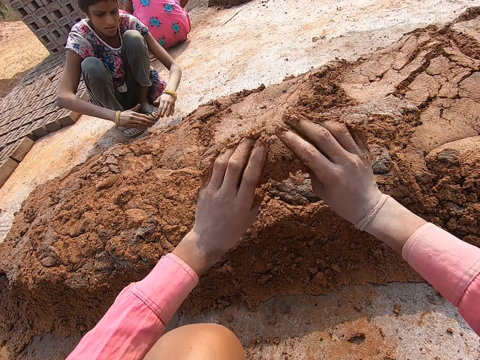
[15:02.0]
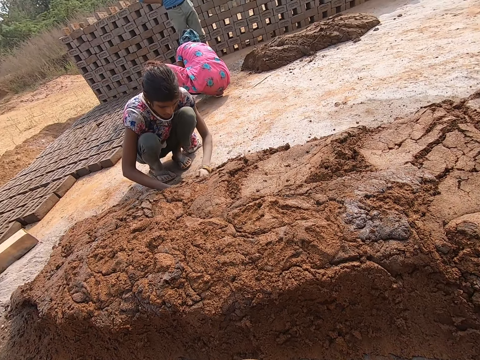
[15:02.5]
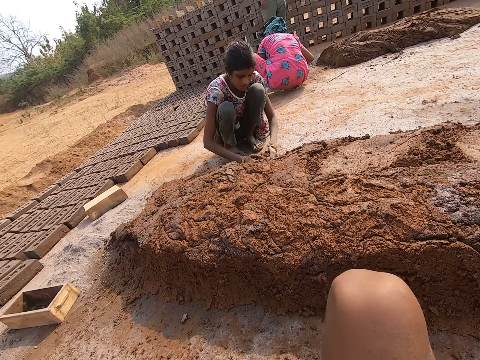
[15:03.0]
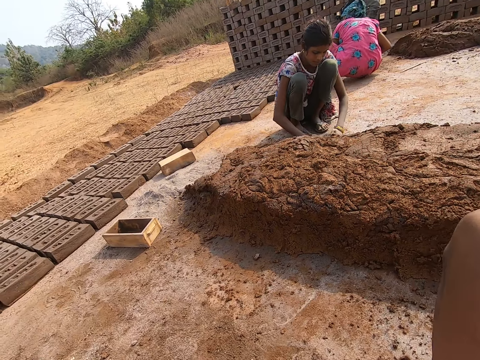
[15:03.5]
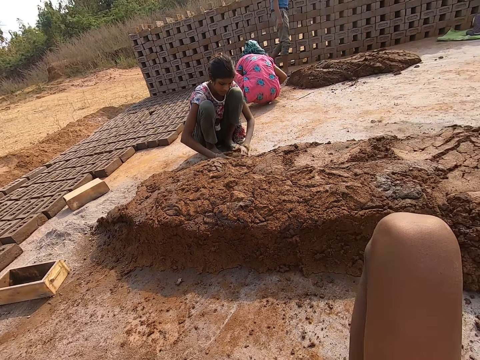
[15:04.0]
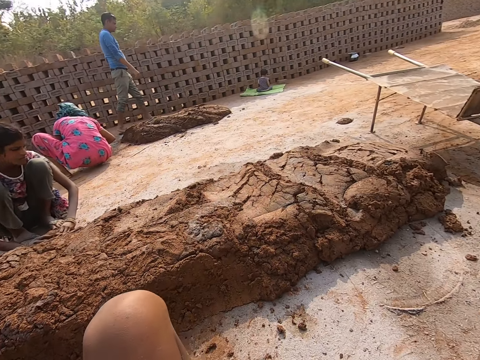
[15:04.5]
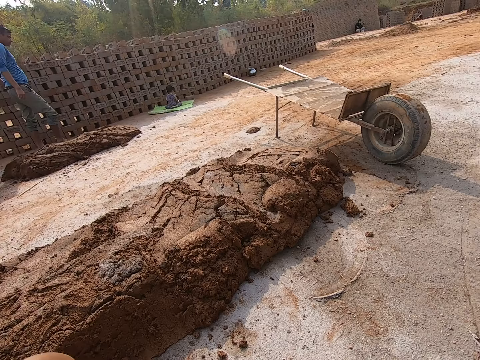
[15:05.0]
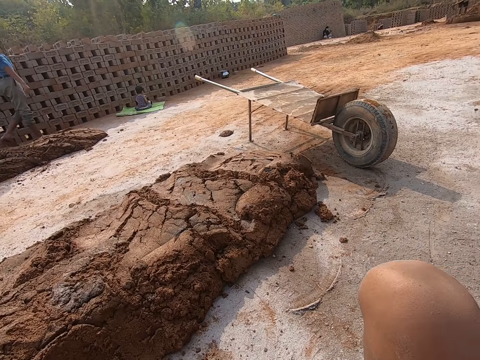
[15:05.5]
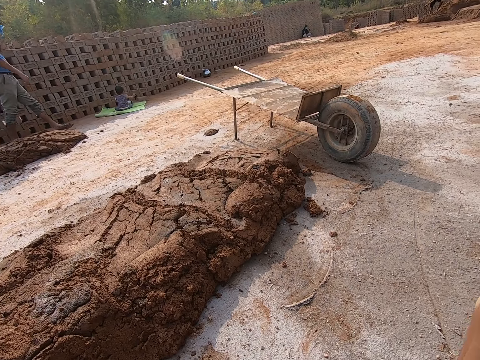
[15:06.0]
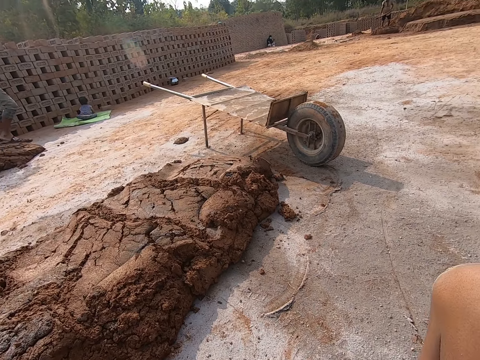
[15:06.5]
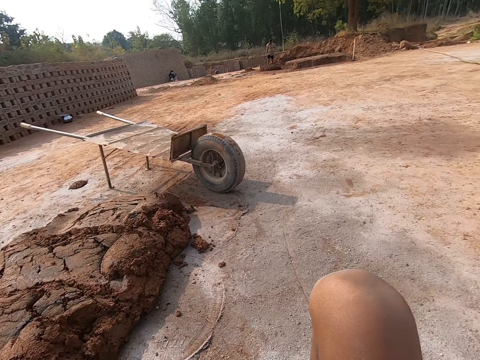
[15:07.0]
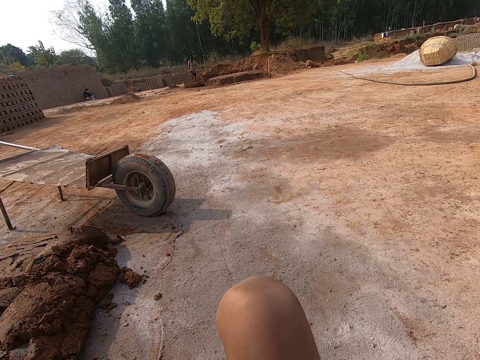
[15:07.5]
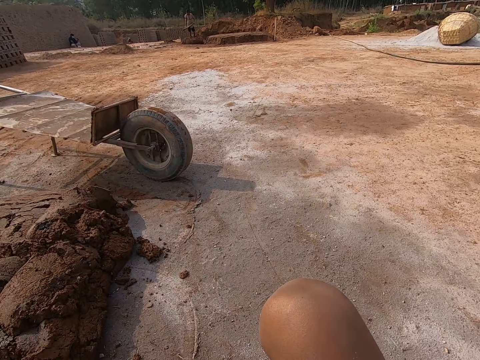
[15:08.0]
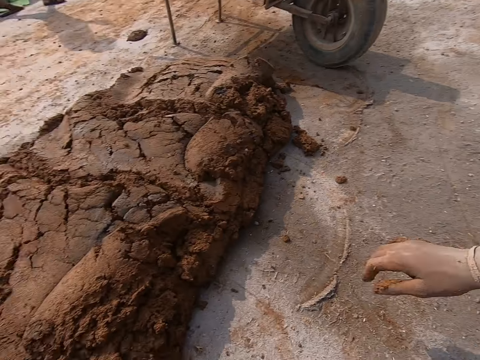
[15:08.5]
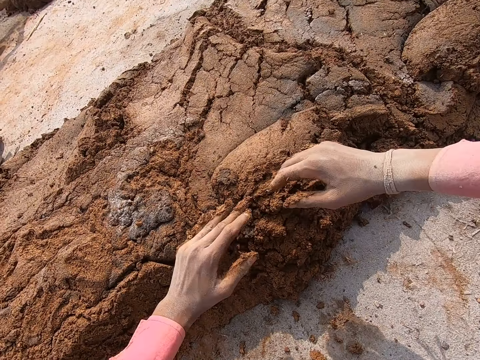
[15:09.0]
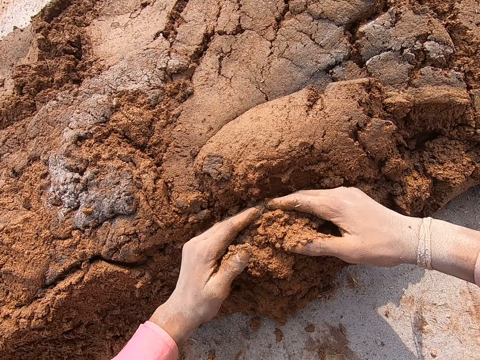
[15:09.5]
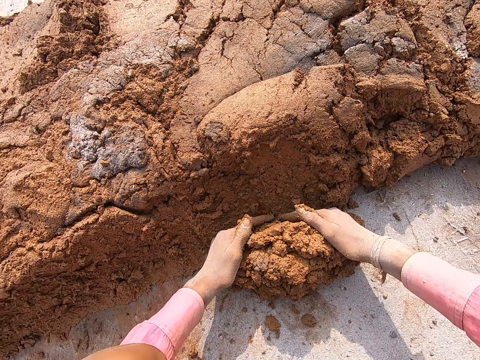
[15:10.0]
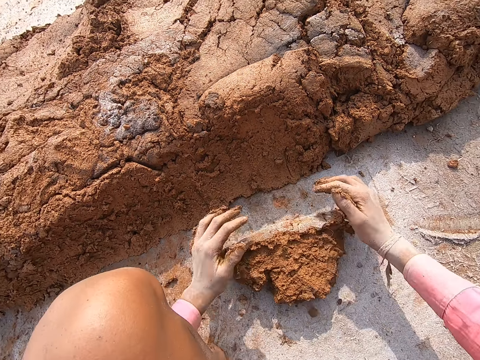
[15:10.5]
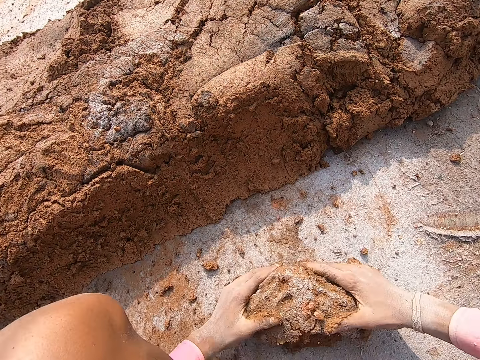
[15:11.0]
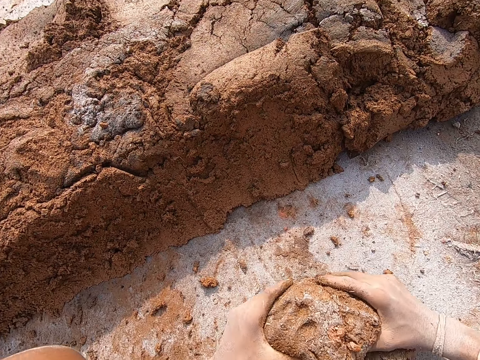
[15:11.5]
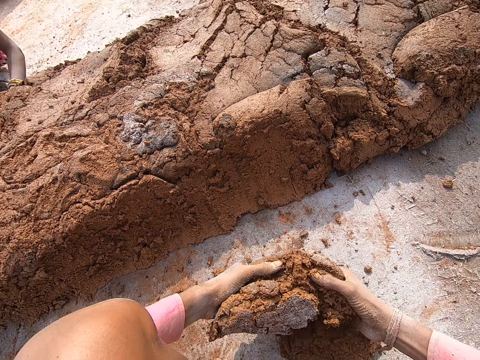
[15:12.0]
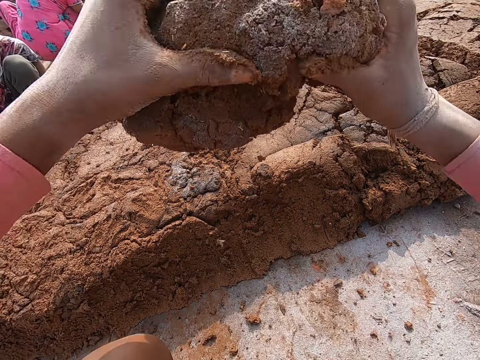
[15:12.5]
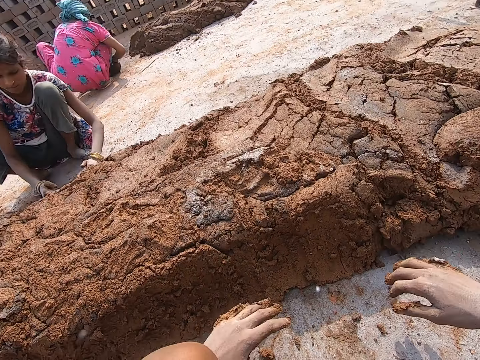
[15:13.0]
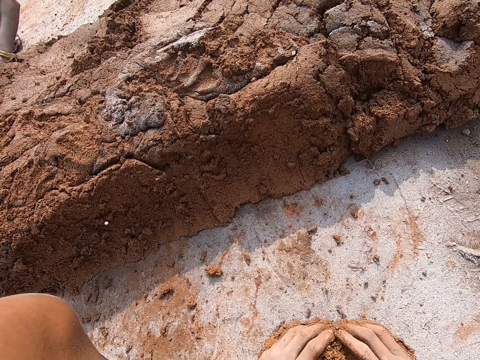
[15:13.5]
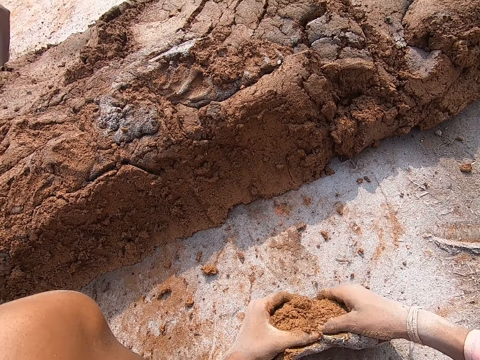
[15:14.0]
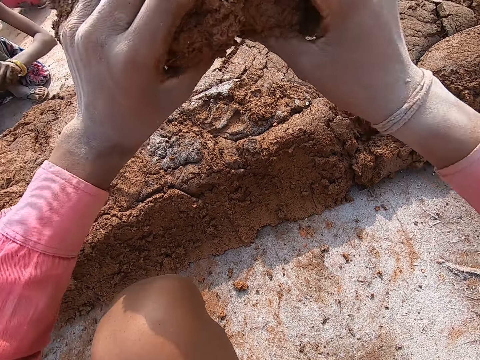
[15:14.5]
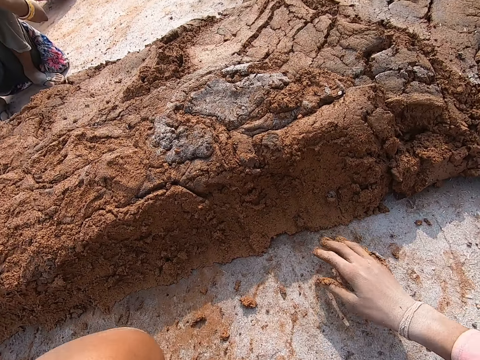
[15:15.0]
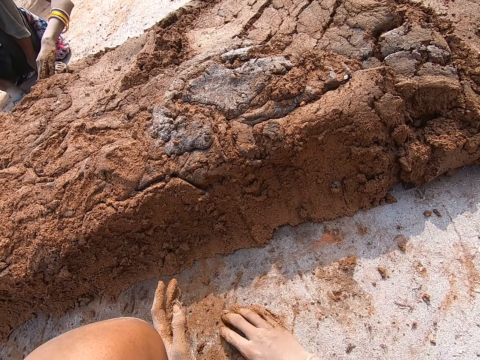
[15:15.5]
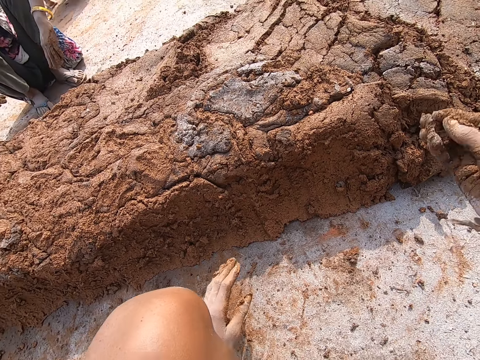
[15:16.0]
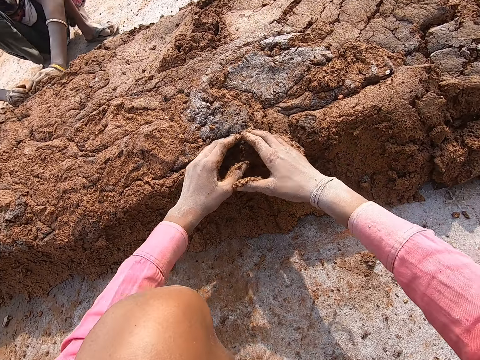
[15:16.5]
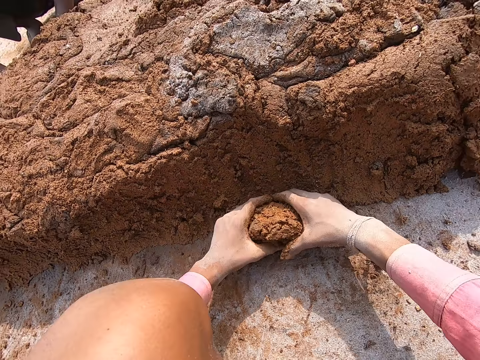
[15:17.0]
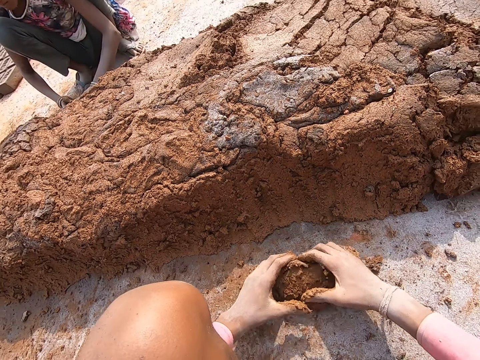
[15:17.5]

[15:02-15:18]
The camera wearer throws the mud on the mud pile. A lady scoops the mud. The camera wearer looks around. They separate the mud from the mud pile. They scoop the mud. They roll the mud on the ground. They collect the mud. They lift up the mud from the ground. They throw the mud on the mud pile. They pick up the mud from the ground. They collect the mud. They throw the mud on the mud pile. The lady throws the mud. The camera wearer picks up the mud from the ground. They collect the mud. They throw the mud on the mud pile. They scoop the mud. The lady scoops the mud. The camera wearer separates the mud from the mud pile. They roll the mud on the ground.

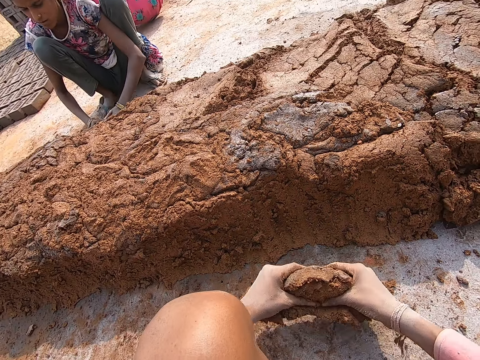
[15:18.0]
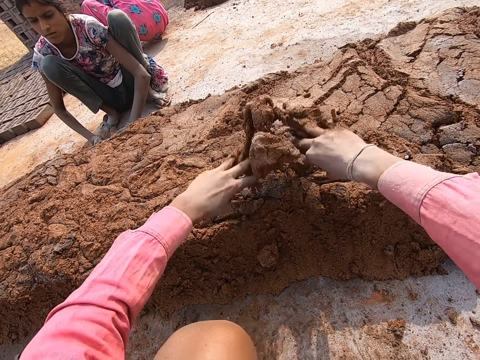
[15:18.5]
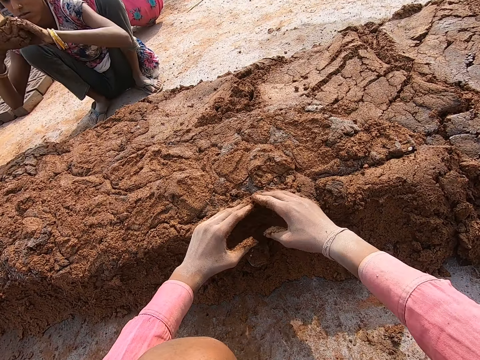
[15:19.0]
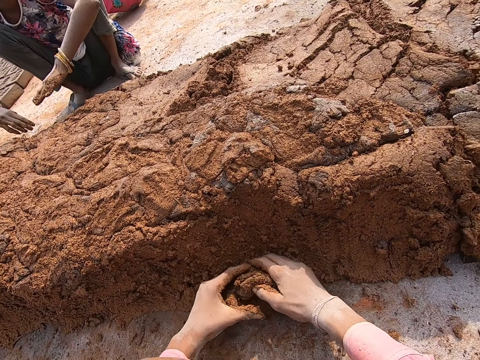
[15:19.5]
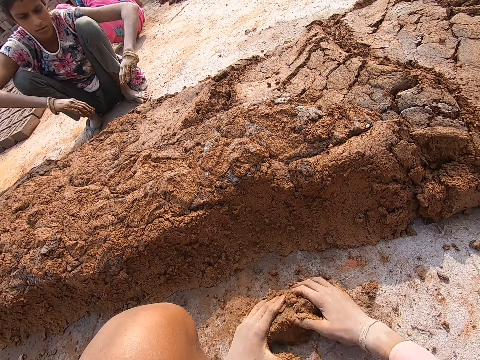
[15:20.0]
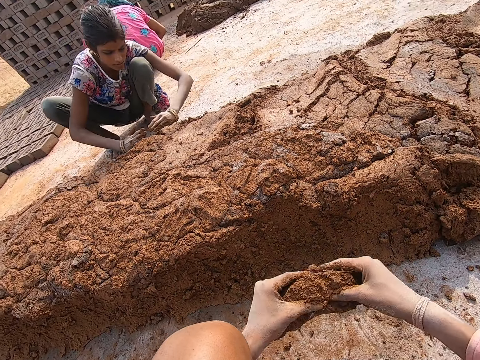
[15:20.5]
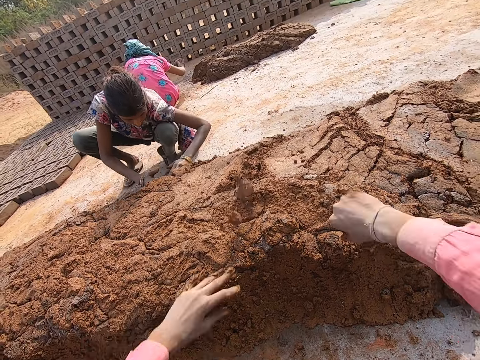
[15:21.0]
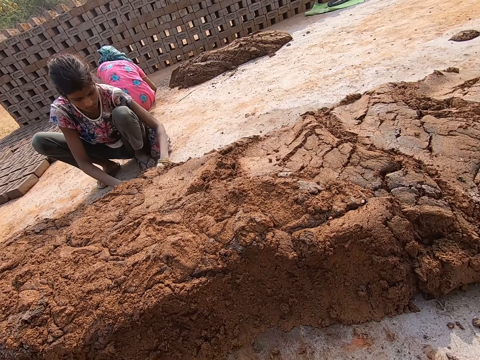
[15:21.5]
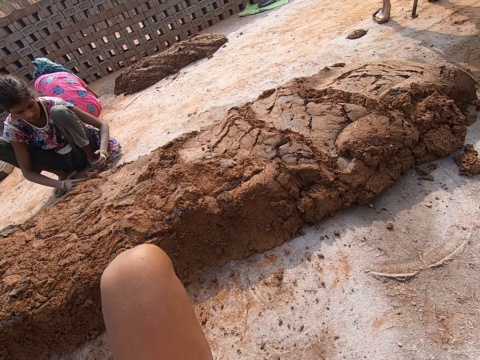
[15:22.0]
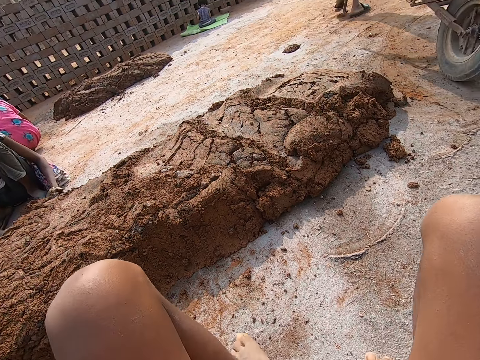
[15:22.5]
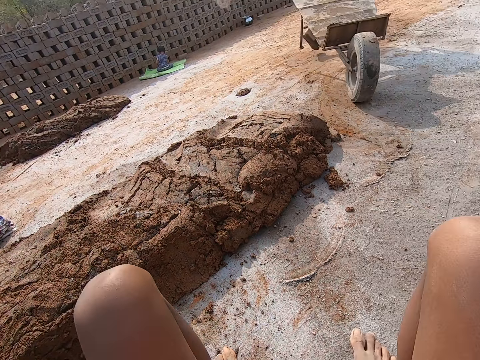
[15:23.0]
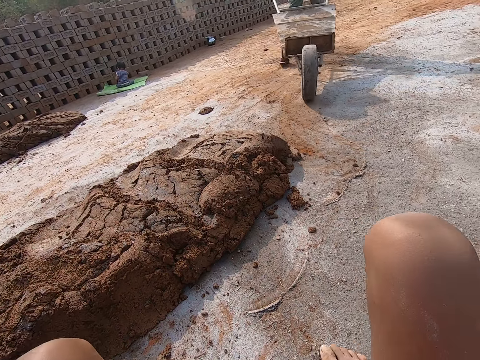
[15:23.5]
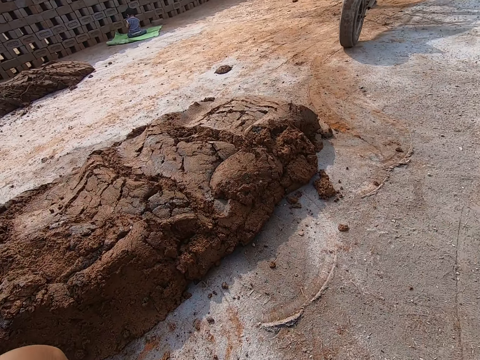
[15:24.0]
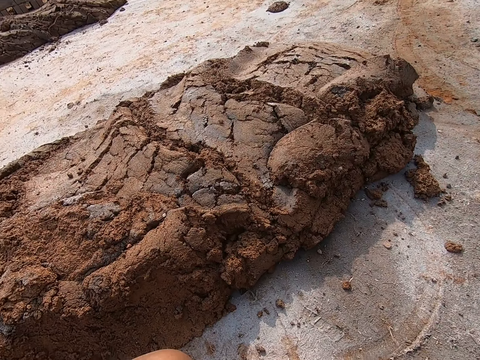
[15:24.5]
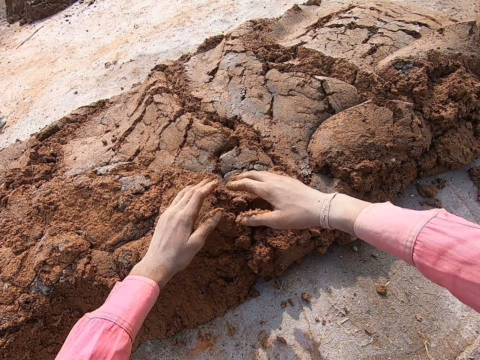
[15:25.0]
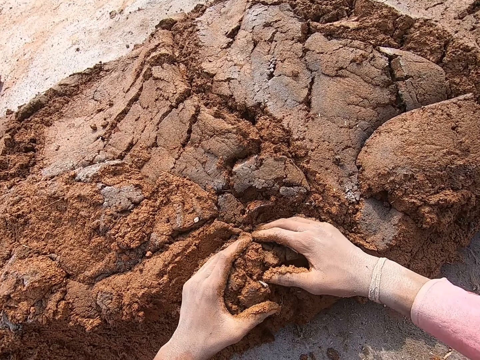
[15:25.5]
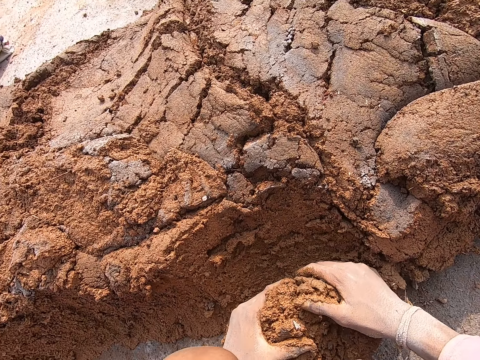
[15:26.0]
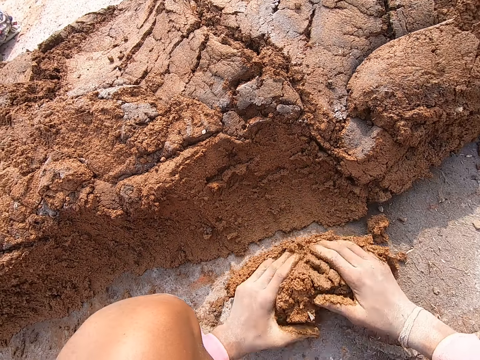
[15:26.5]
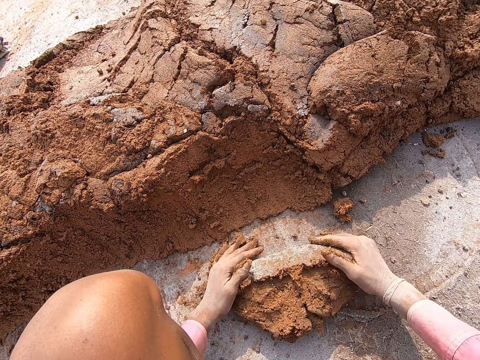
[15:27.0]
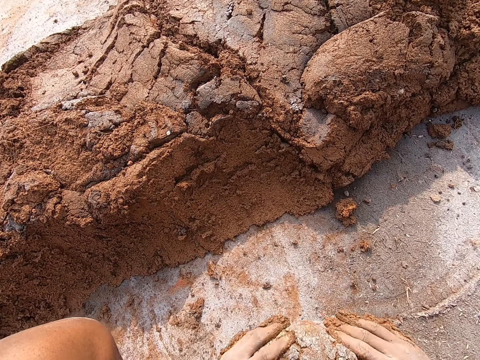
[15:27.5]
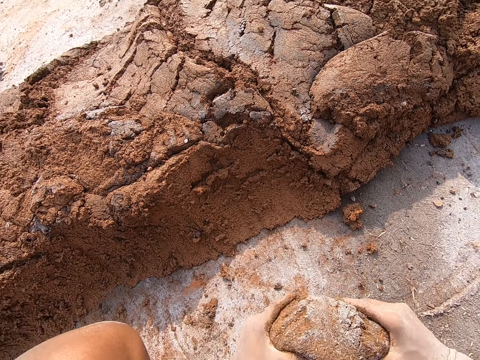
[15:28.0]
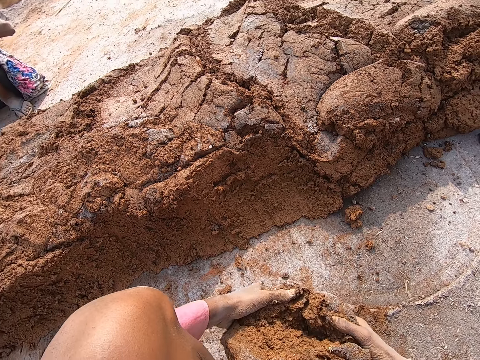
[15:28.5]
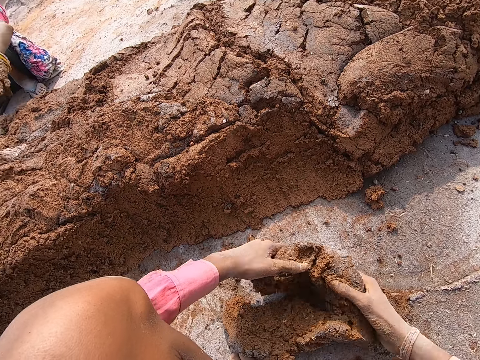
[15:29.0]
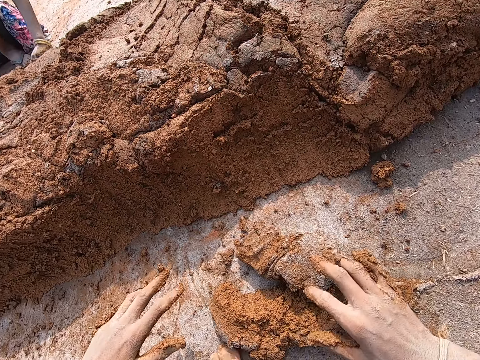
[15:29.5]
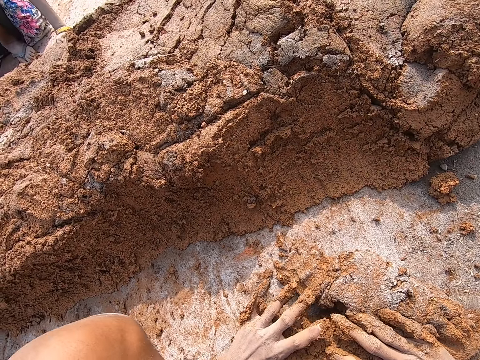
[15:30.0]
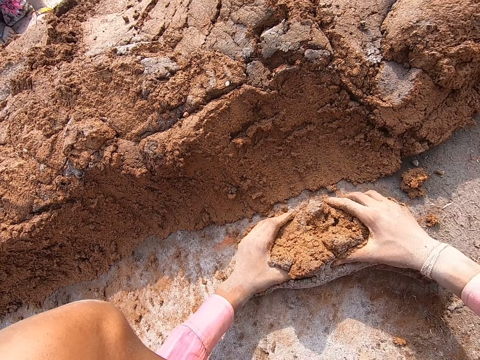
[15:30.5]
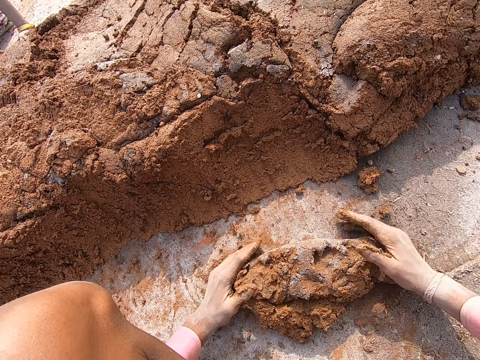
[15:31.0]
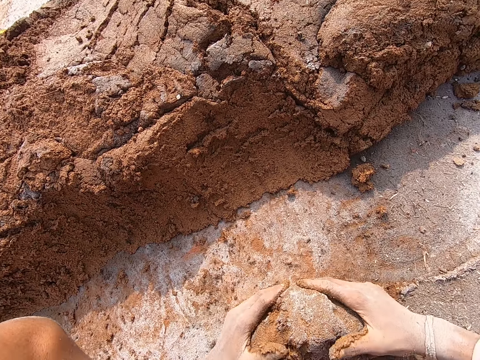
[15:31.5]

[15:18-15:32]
The camera wearer lifts up the mud from the ground. They throw the mud on the mud pile, separate mud from the mud pile and scoop the mud. A lady throws the mud. The camera wearer lifts up the mud from the ground. The lady scoops the mud. The camera wearer throws the mud on the mud pile. A man pushes a wheelbarrow. The camera wearer looks around. They move around. They separate mud from the mud pile. They scoop the mud. They roll the mud on the ground. They press the mud. The lady throws the mud. The camera wearer presses the mud.
